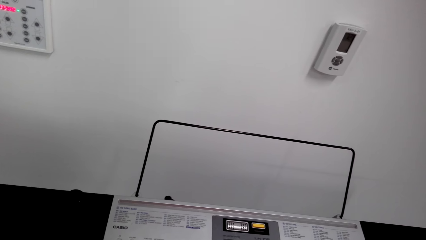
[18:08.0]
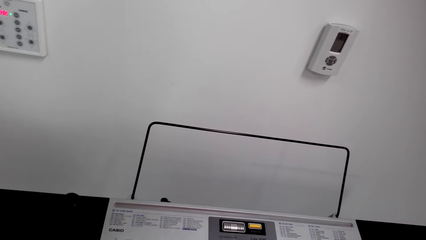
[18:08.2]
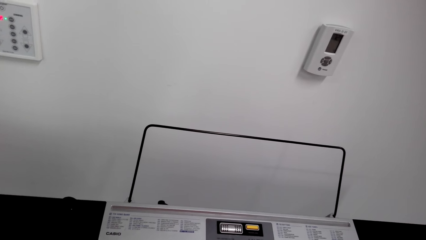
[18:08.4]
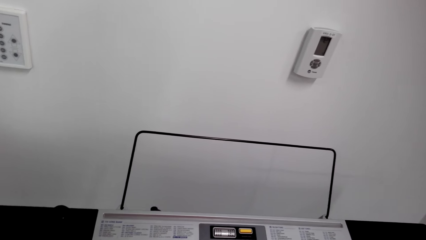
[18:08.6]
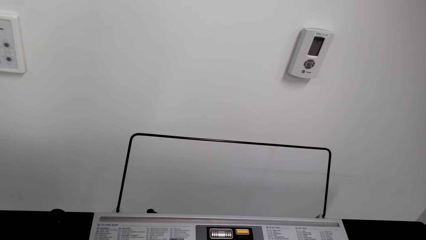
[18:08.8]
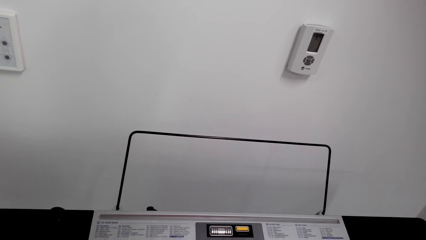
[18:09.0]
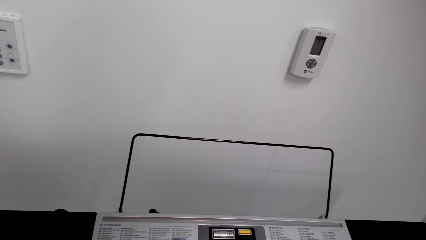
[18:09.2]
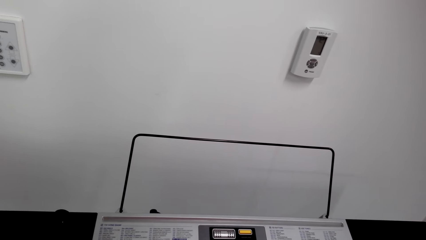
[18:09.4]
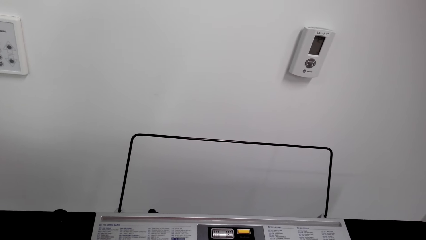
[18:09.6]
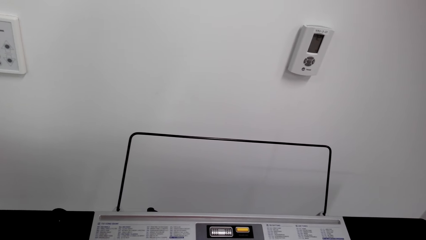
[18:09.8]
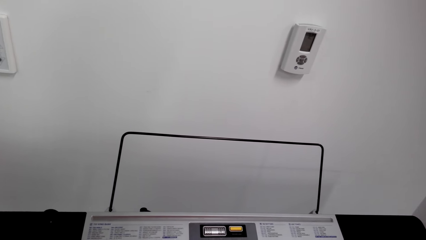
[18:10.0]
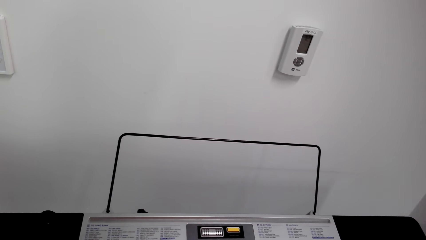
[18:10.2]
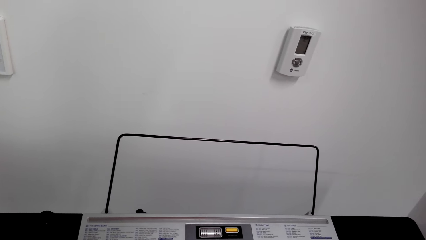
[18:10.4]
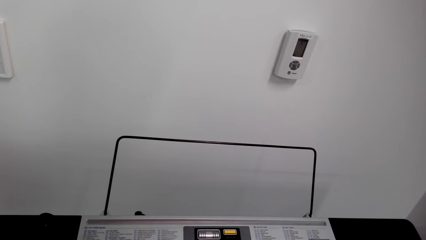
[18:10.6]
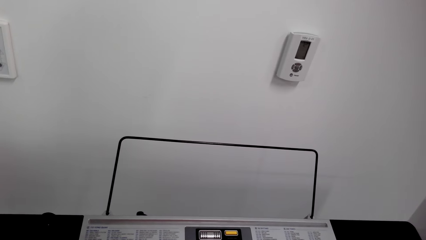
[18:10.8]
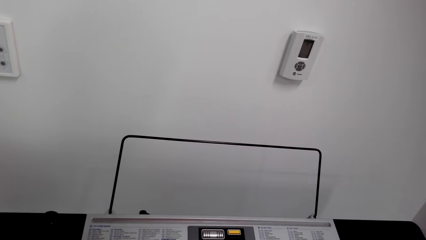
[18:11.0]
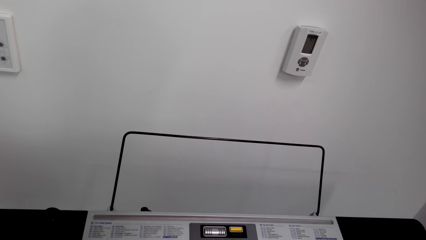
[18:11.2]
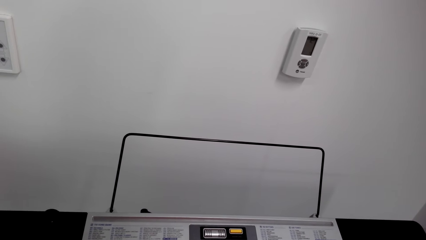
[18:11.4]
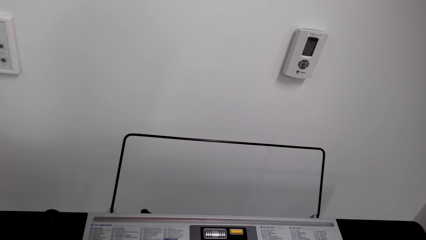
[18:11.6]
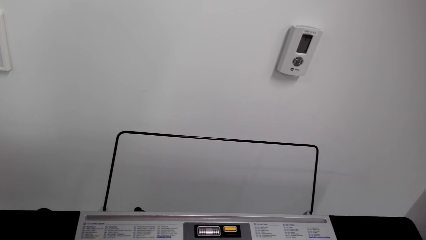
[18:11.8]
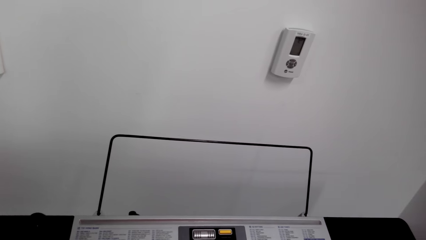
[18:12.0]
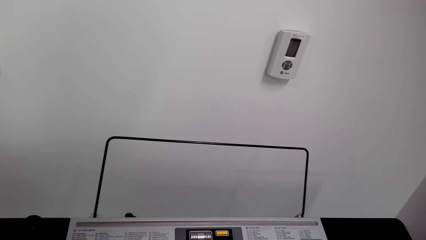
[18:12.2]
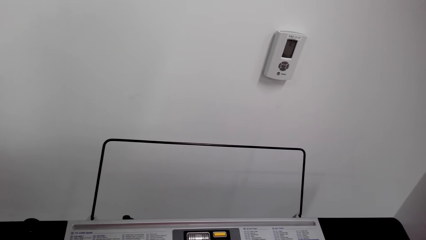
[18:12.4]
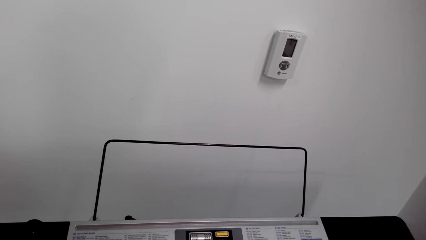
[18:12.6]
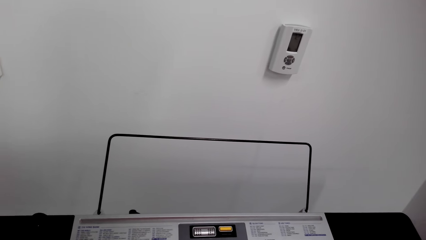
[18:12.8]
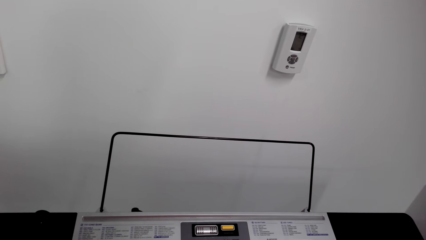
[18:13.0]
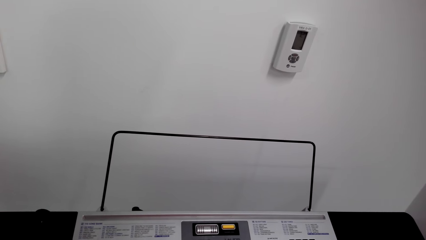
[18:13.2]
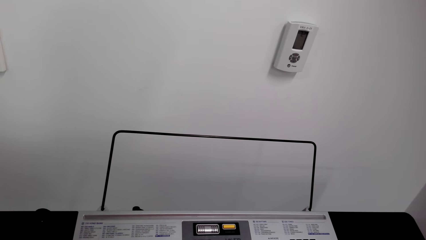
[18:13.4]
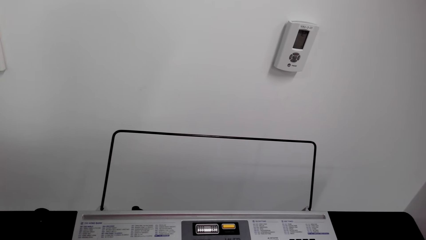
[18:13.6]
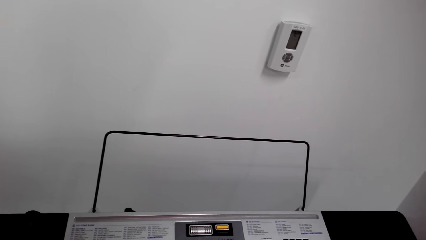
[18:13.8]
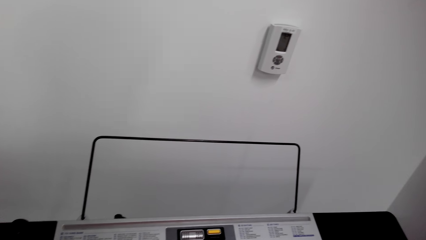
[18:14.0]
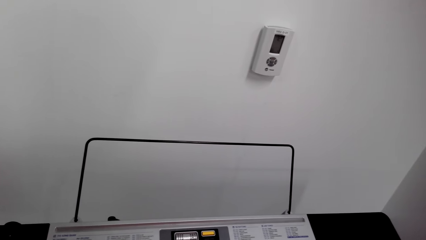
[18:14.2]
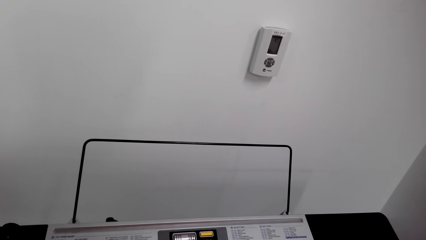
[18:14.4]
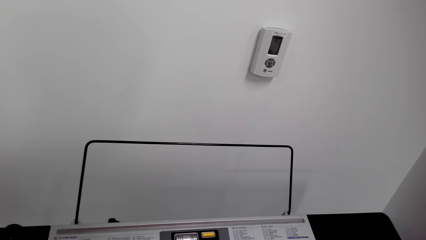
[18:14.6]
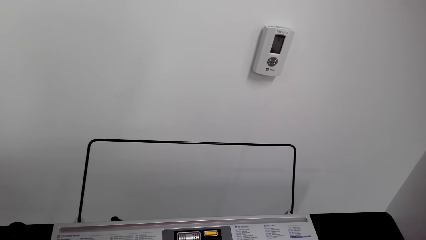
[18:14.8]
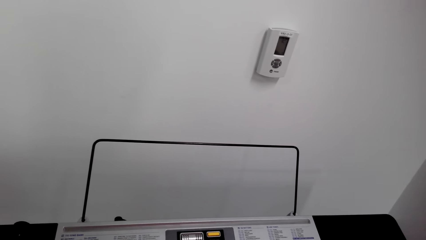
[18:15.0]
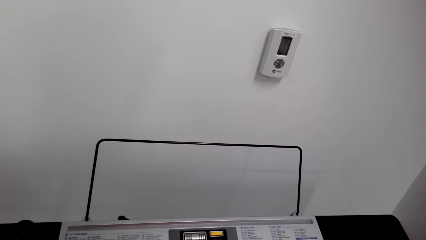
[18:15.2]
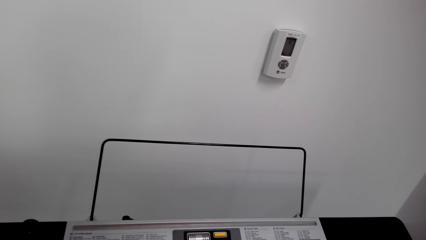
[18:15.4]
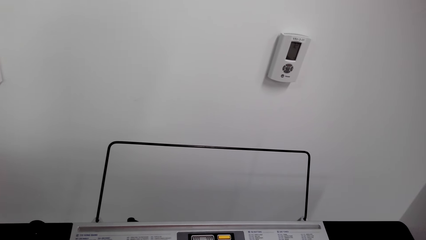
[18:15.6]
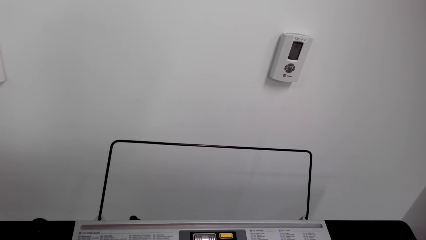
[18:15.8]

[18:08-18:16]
The camera wearer plays the piano.

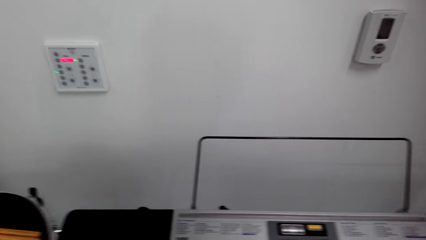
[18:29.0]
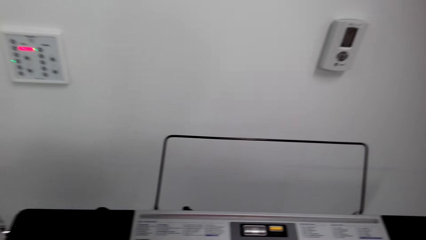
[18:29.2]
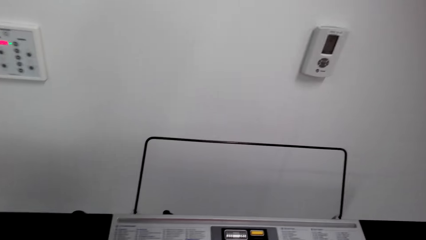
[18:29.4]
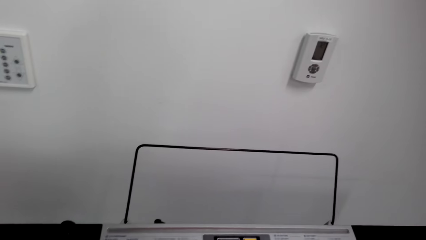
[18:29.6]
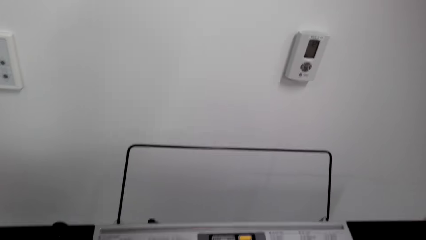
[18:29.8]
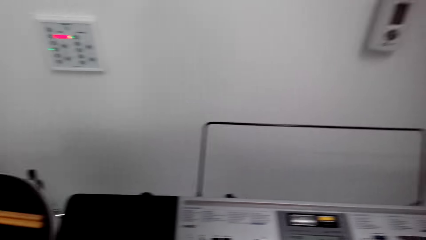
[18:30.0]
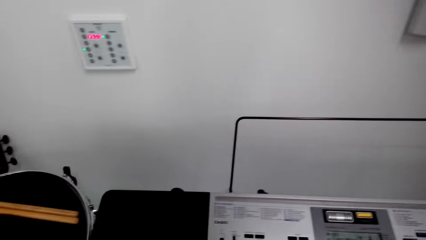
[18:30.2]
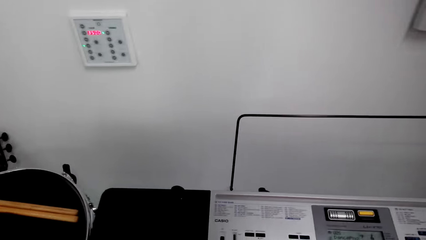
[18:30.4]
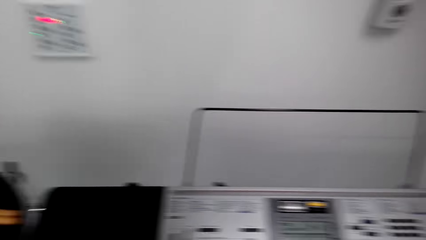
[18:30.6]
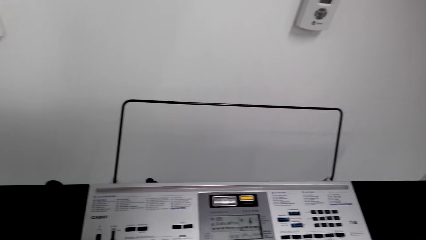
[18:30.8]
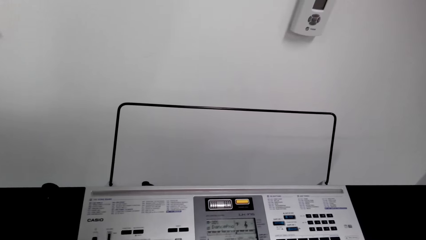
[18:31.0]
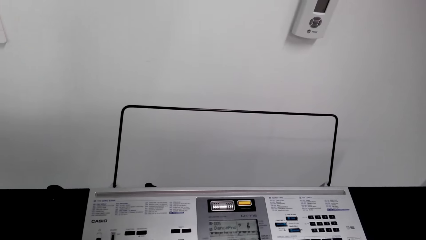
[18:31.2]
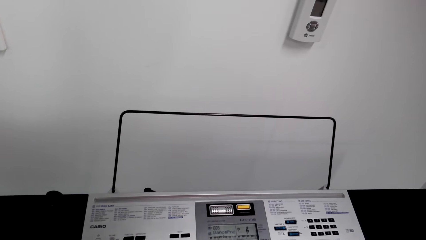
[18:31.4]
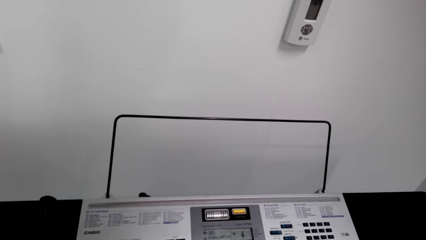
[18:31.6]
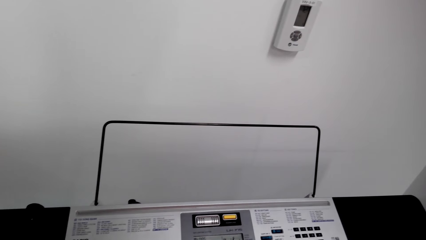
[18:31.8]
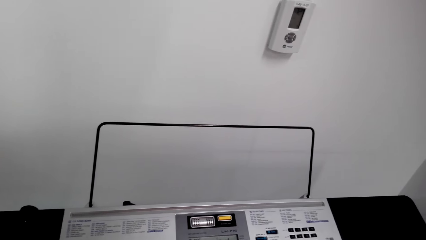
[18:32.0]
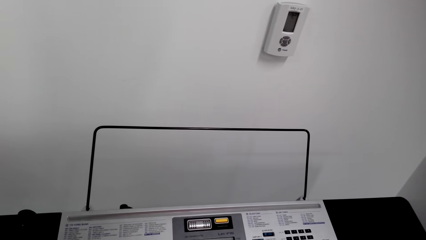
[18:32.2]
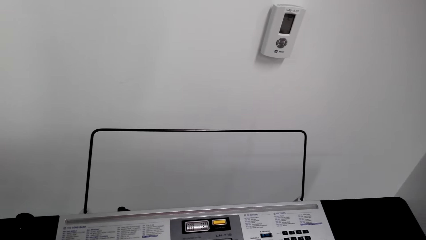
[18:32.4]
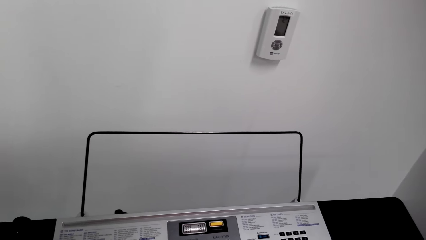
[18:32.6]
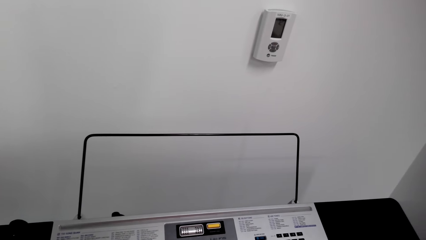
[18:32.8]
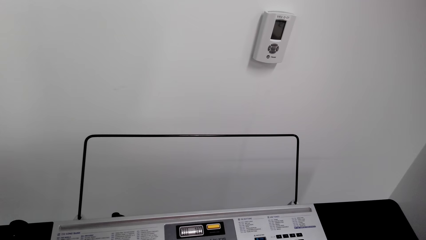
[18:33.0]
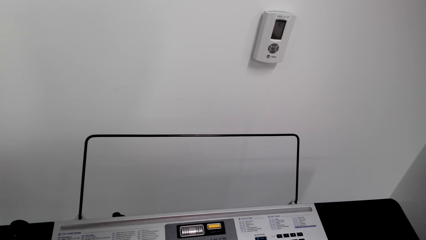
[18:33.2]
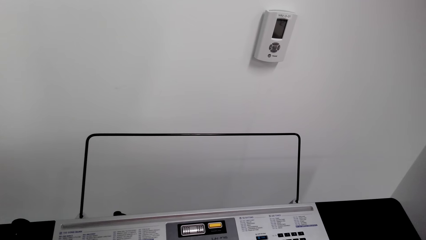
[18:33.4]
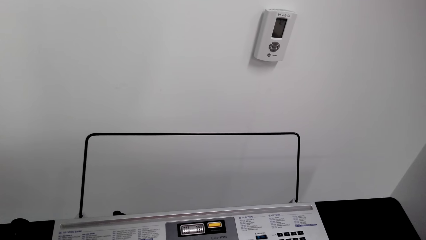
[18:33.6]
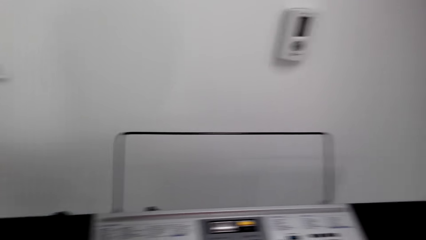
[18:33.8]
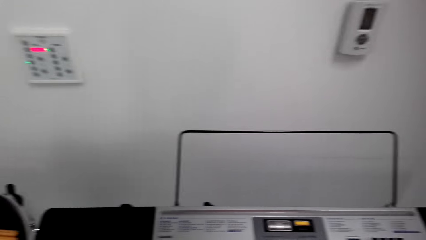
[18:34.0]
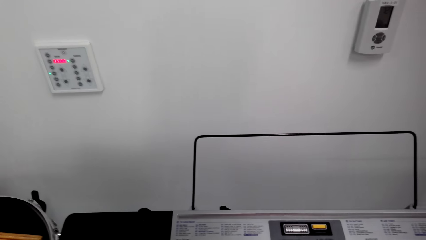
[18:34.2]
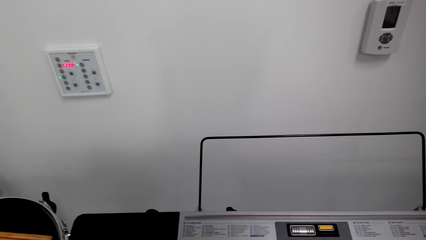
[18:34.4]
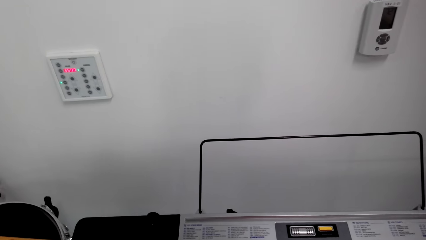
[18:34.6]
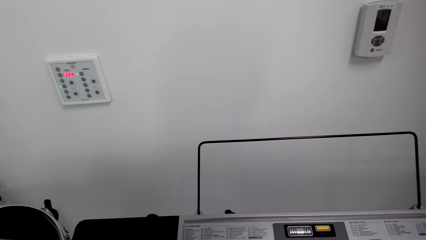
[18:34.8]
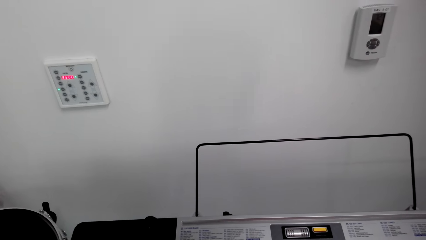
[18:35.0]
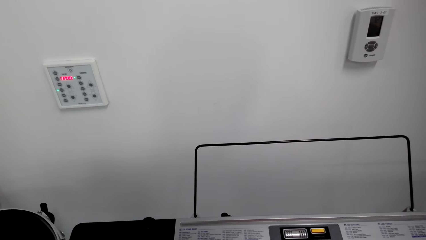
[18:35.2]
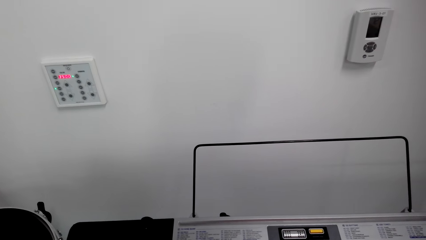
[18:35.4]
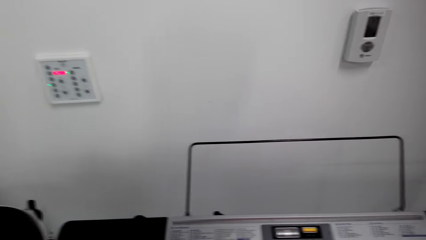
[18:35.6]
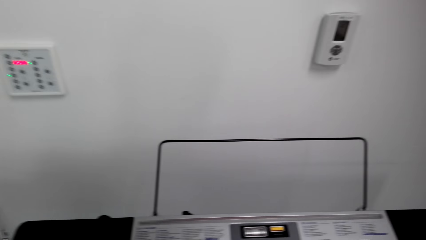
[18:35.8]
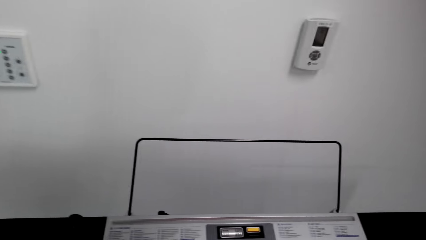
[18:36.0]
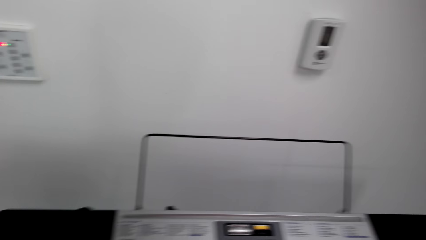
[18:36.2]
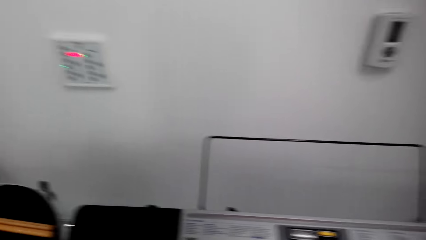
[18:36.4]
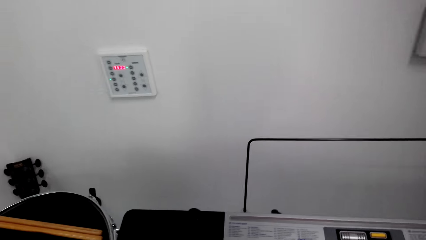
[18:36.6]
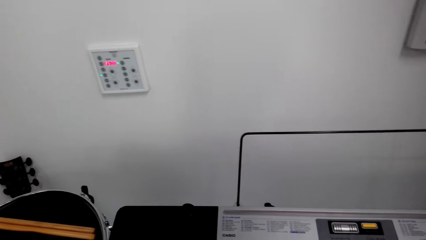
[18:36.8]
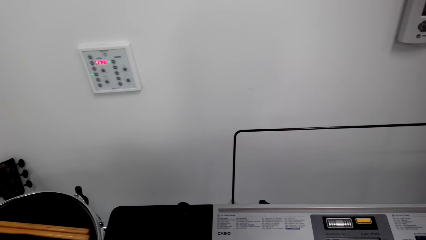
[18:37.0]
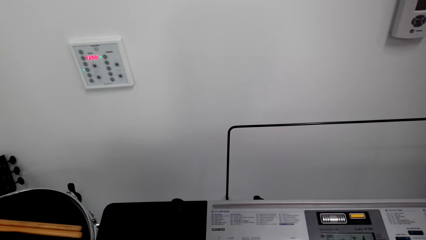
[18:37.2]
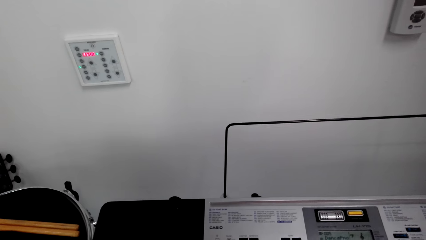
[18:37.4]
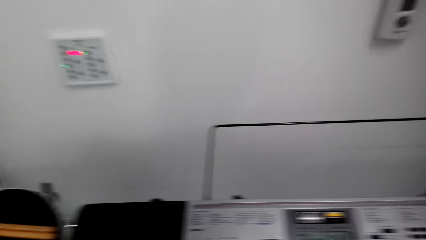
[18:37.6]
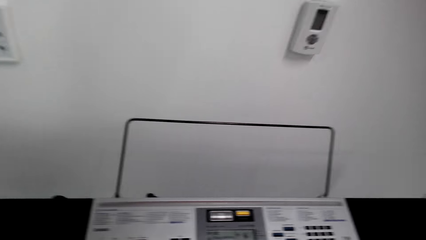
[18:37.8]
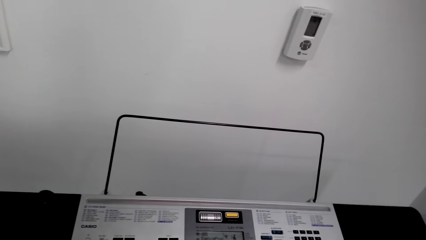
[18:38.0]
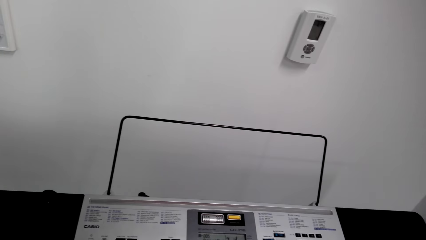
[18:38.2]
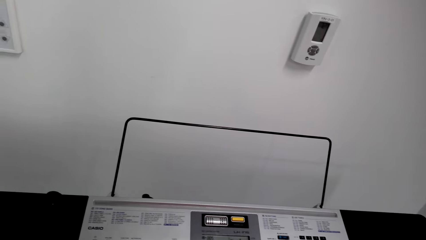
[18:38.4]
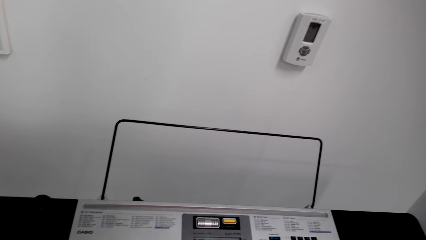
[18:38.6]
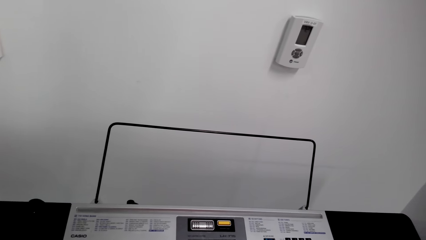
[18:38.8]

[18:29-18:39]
The camera wearer looks around. They play the piano.
